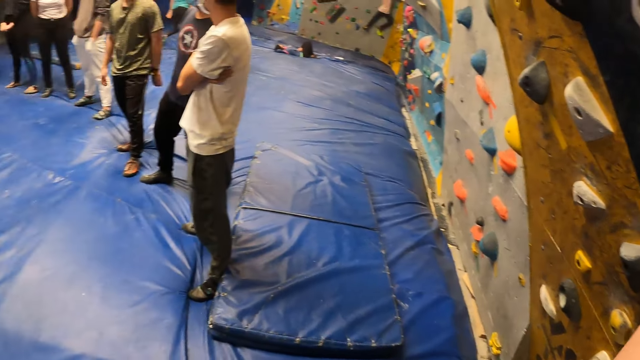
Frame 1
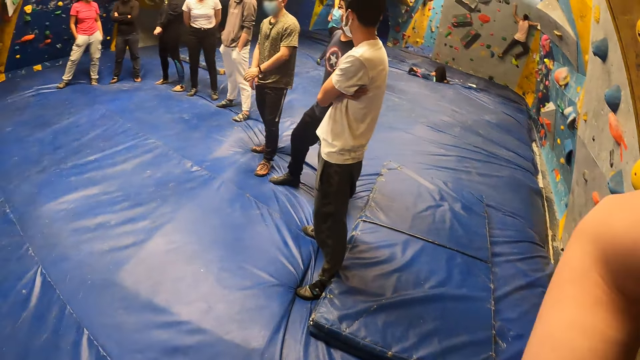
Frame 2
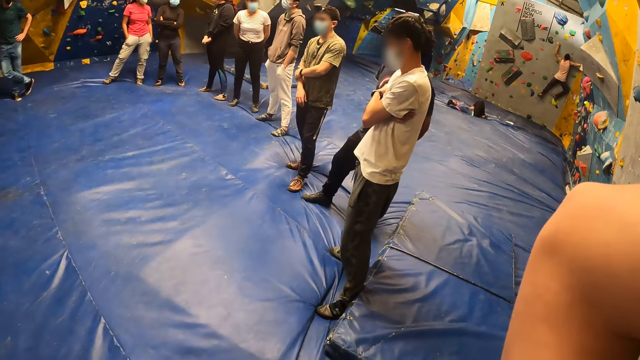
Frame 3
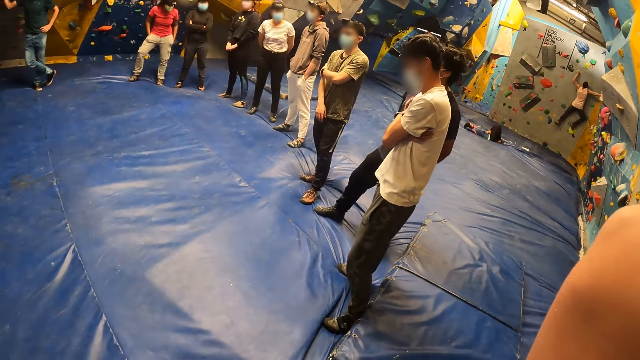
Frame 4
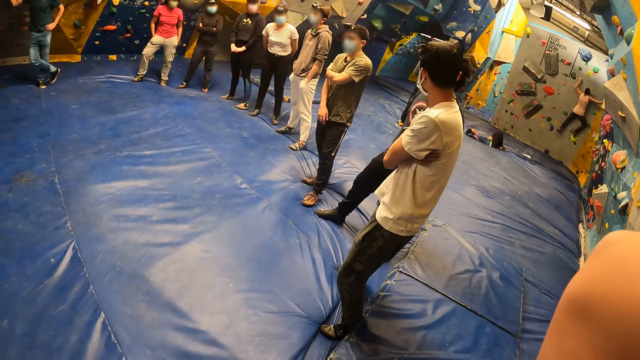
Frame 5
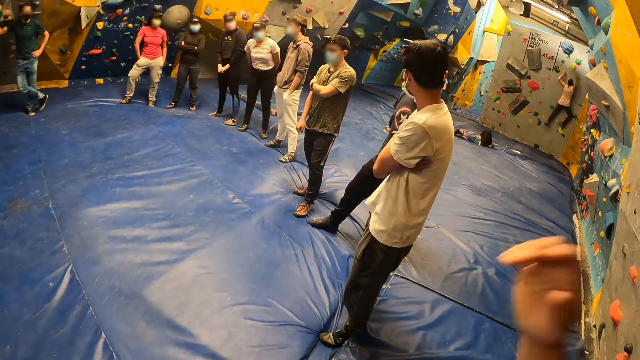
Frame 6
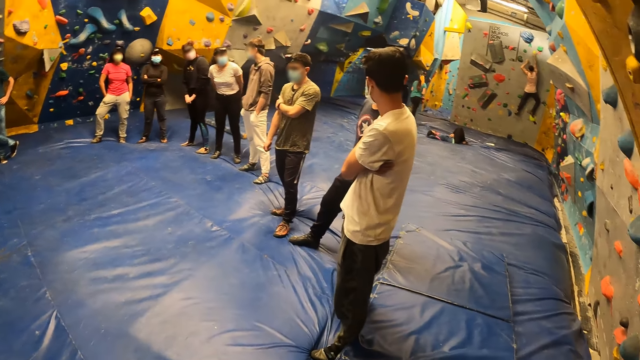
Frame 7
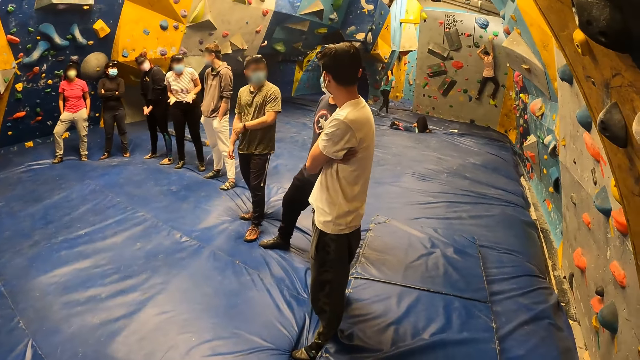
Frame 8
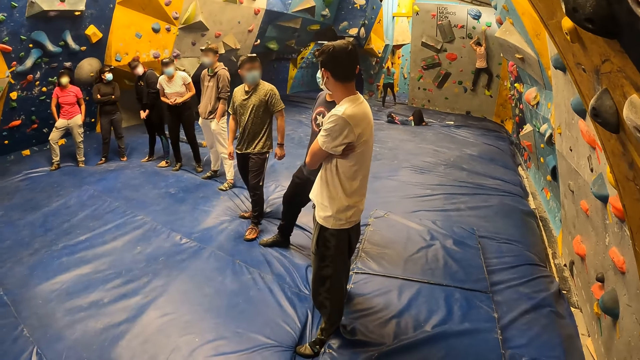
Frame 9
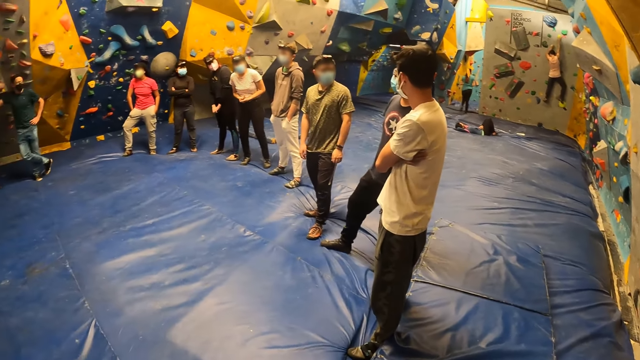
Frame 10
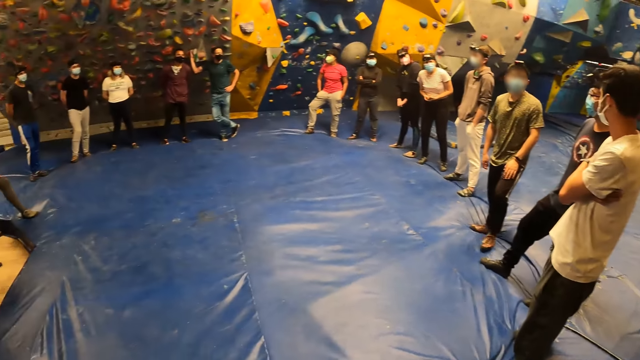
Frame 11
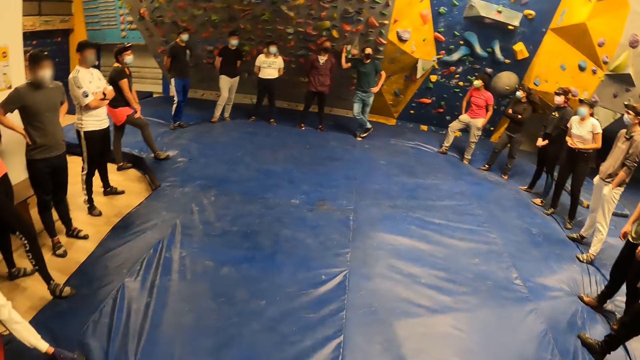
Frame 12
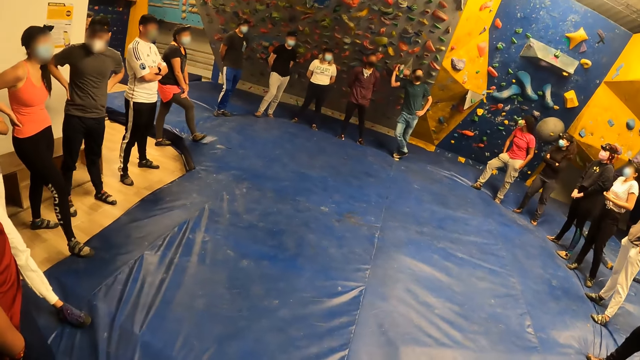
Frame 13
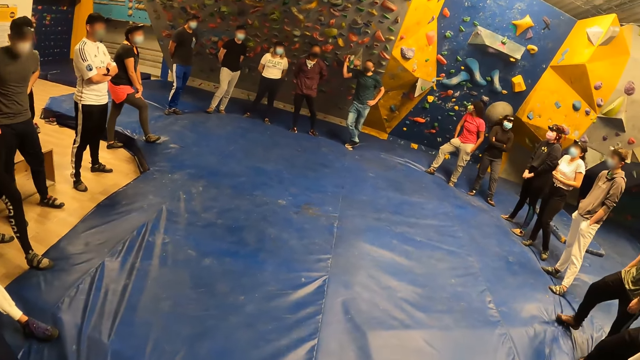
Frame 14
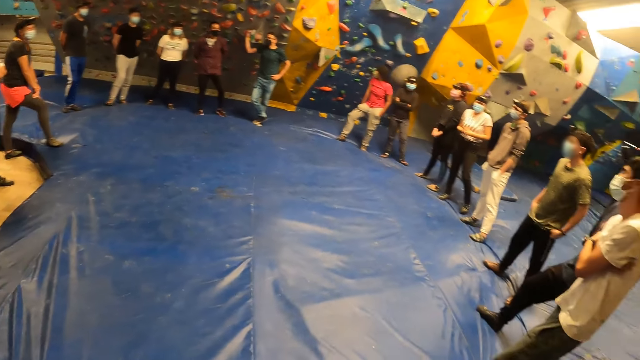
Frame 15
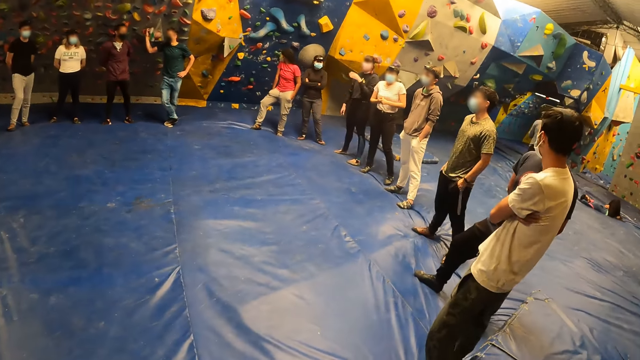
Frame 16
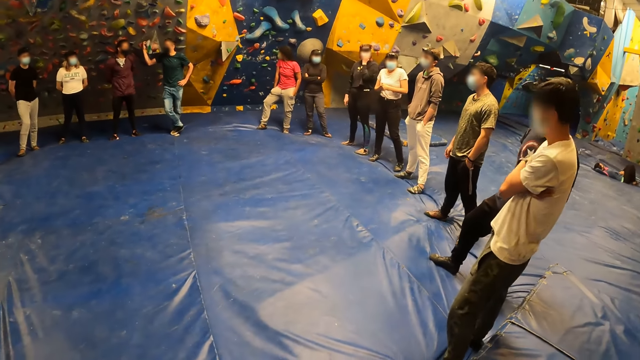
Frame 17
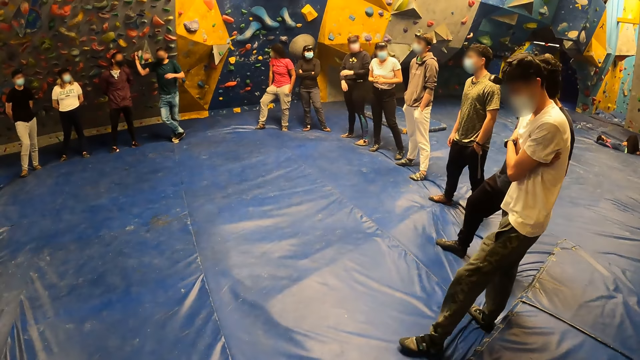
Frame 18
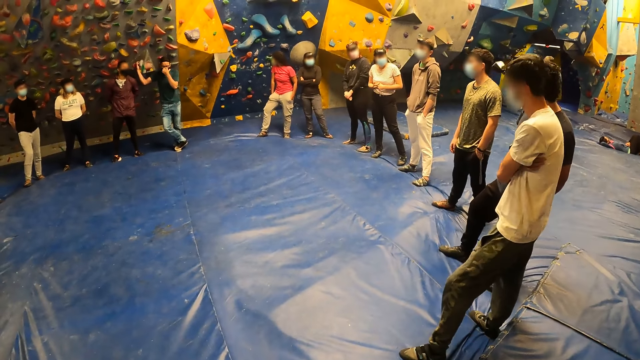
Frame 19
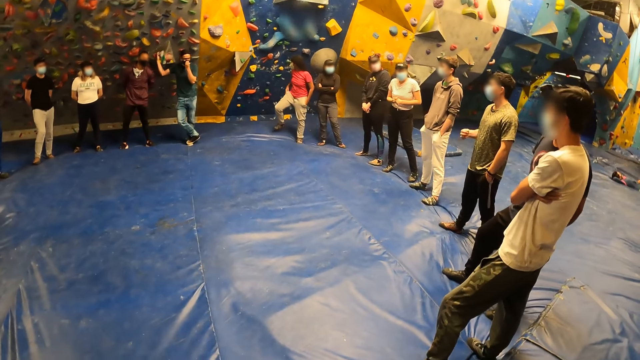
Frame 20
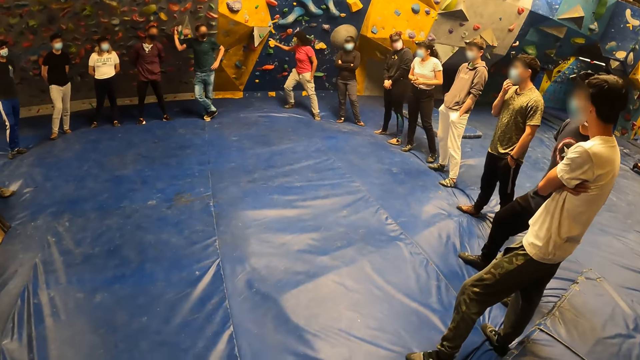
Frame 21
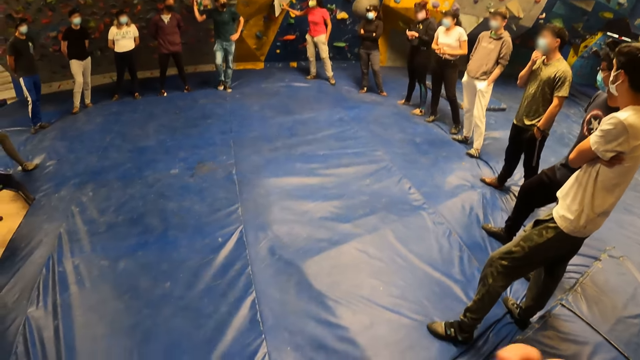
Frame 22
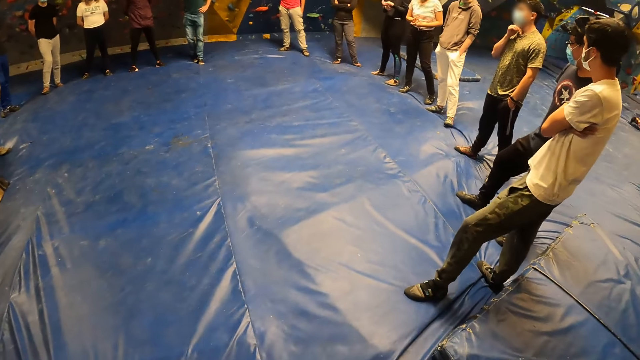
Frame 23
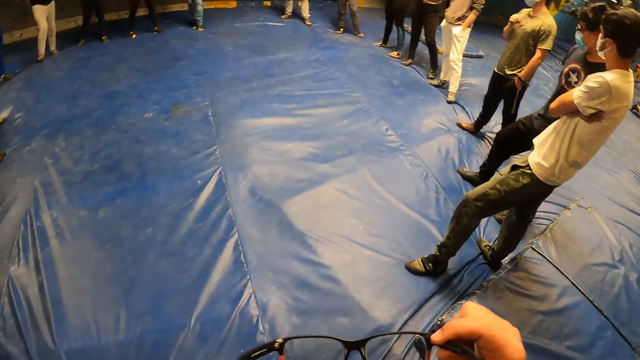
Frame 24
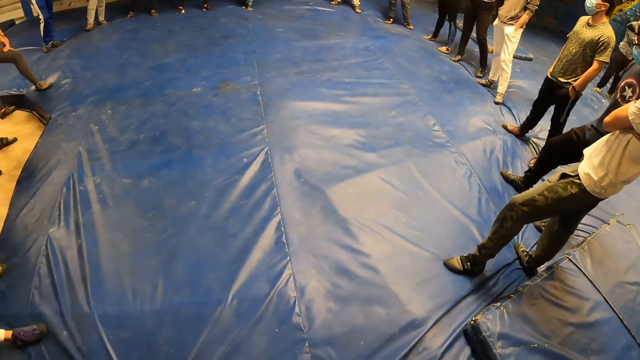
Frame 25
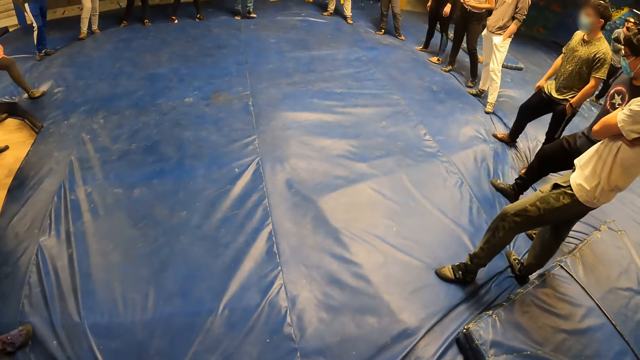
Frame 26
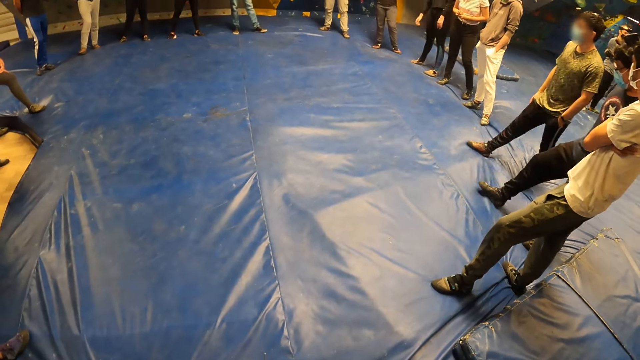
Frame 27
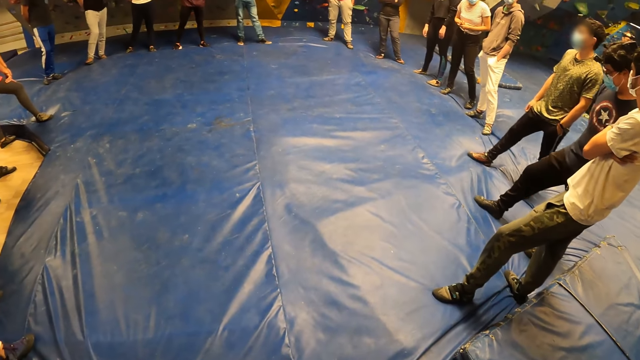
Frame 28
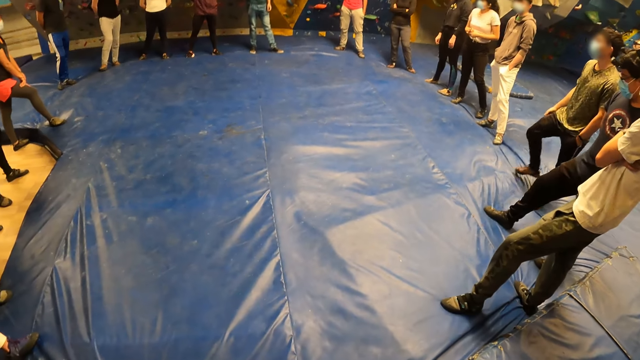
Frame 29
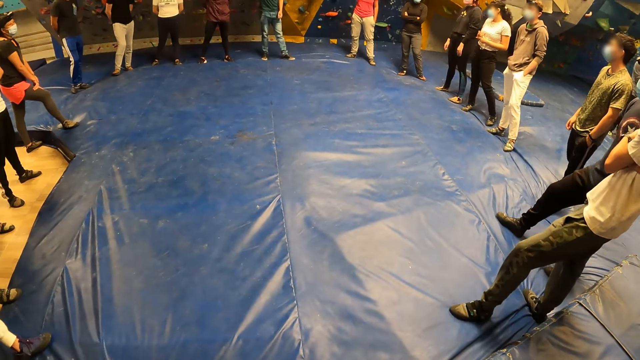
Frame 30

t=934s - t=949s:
A man stretches his hands on the floor and wipes his hand. The camera wearer drops his hand from the wall holder. A lady gestures and converses with another man. A third man steps backwards. Another lady adjusts the mask on her face and drops her hand from the mask. A fourth man wipes his face and drops his hand from his face. A woman holds a rock on the rock wall with her right hand. A third lady steps closer to the wall. The first man adjusts the mask on his face. The camera wearer removes a pair of glasses with his right hand. The first man drops his hand from the mask and steps on the floor.

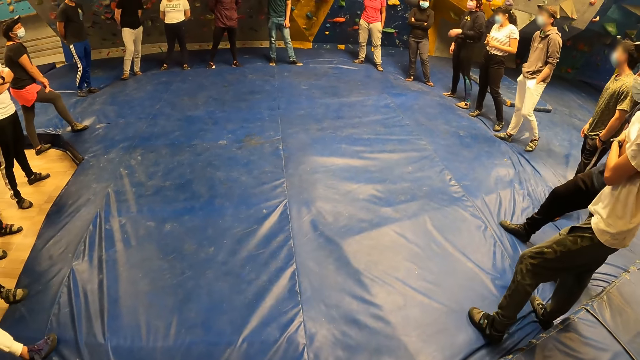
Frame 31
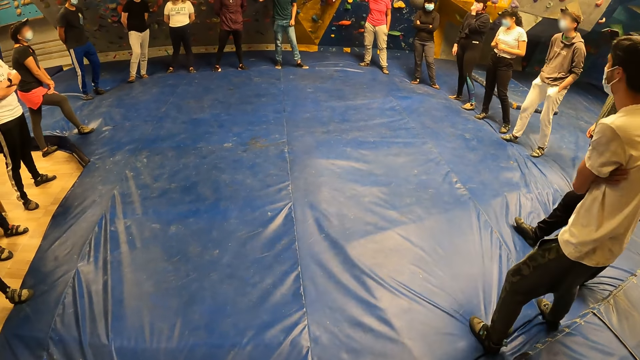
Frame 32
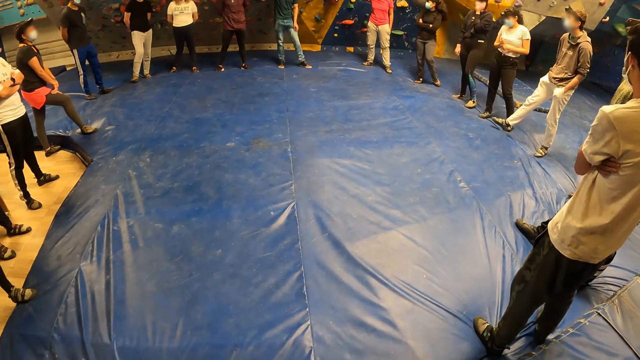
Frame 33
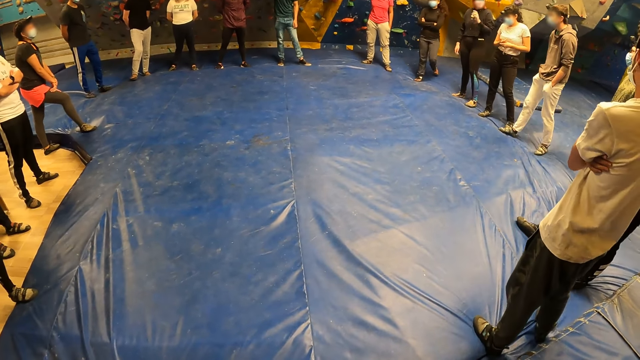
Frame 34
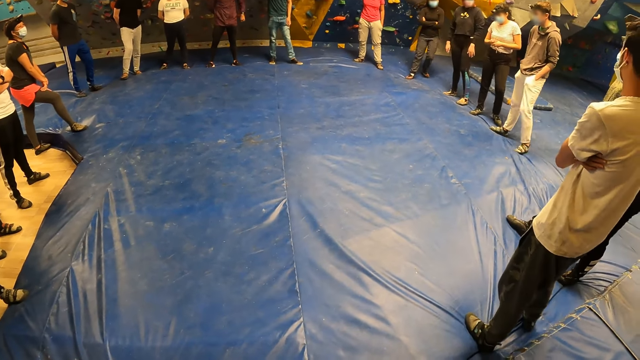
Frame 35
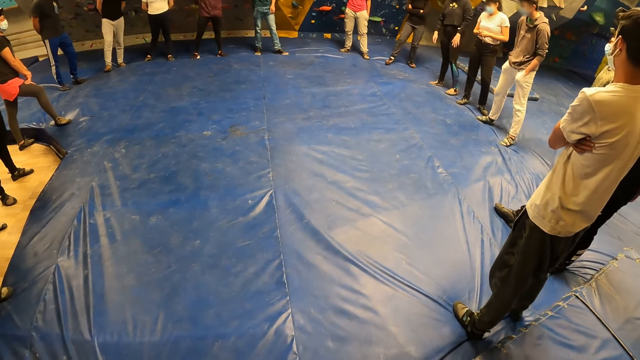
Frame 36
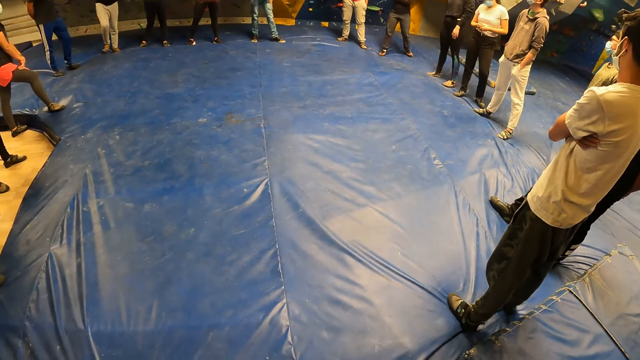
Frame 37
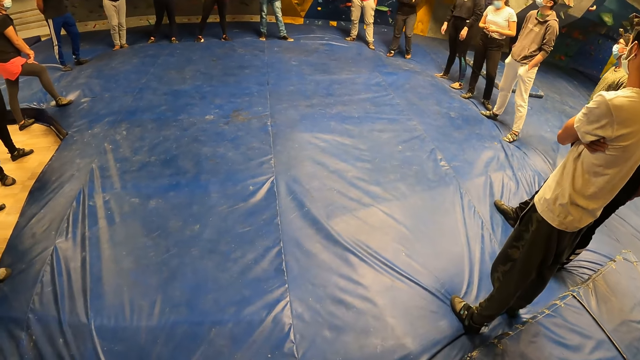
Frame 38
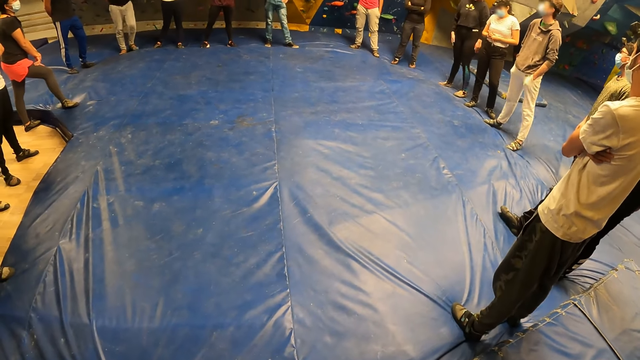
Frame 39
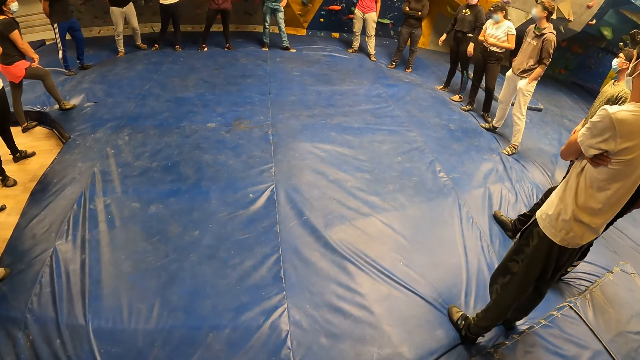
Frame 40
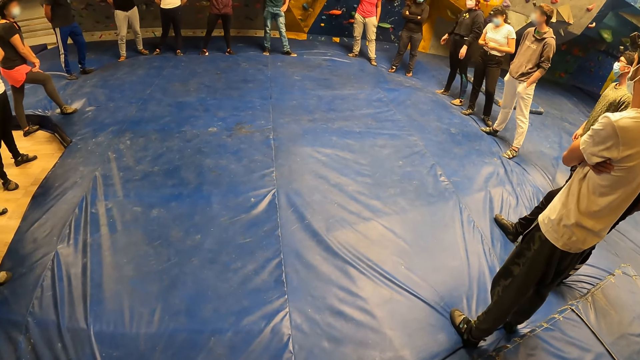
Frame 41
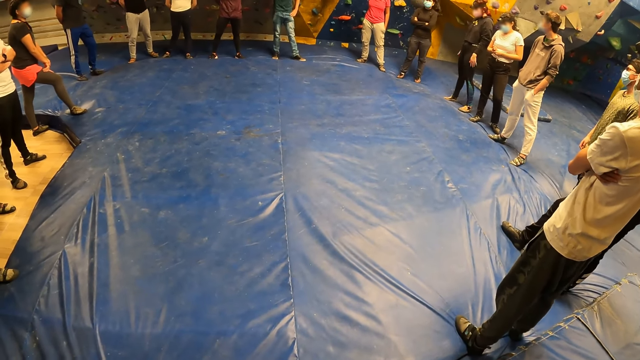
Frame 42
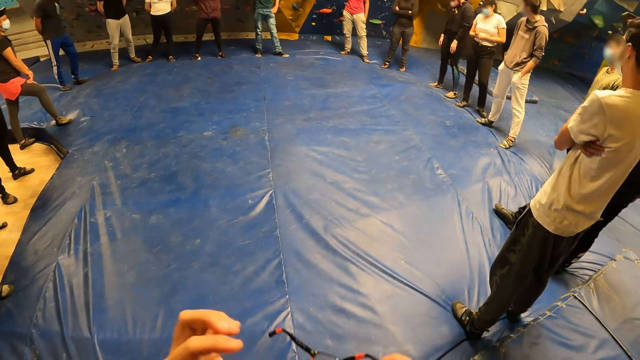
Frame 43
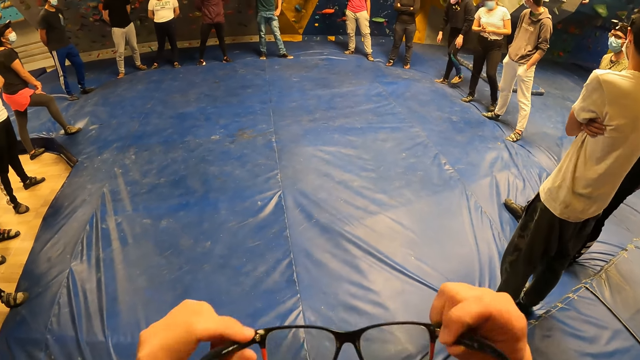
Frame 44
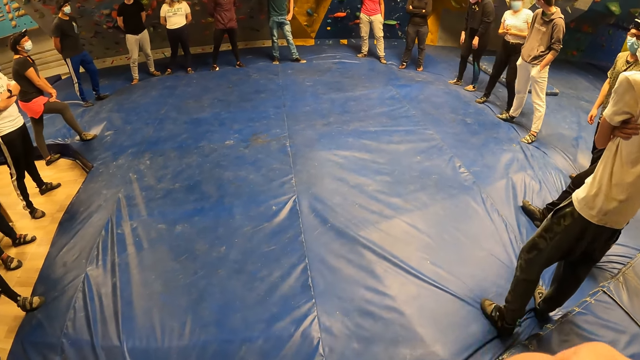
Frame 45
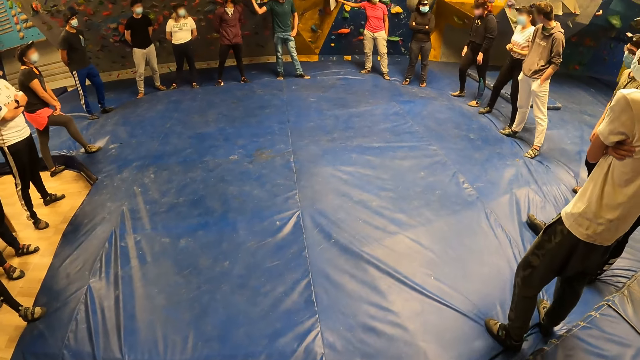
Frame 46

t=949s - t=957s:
A man steps backwards on the floor. A lady adjusts the mask on her face and drops her hand from her mask. Another lady steps round on the floor. The man stretches on the floor. The first lady stretches on the floor. The camera wearer wears a pair of glasses on his face with both hands.
